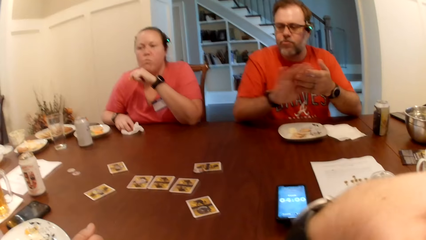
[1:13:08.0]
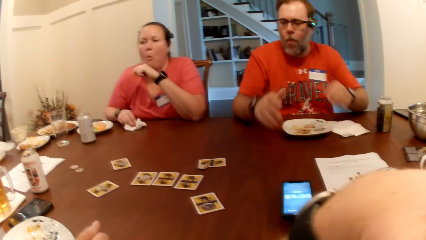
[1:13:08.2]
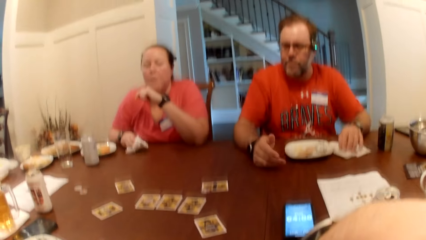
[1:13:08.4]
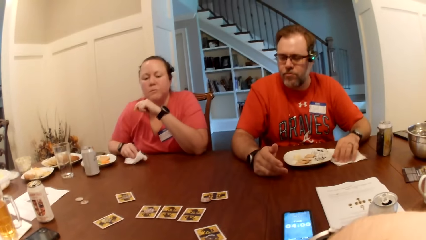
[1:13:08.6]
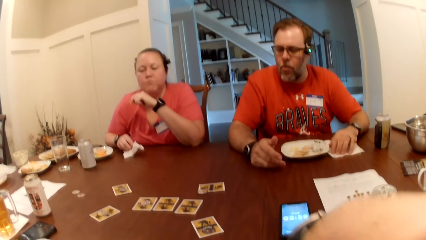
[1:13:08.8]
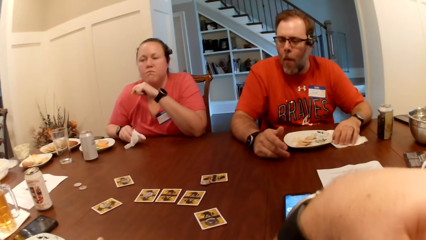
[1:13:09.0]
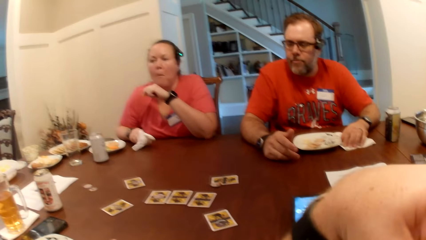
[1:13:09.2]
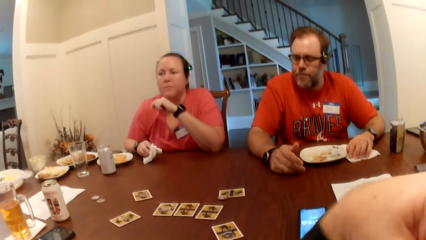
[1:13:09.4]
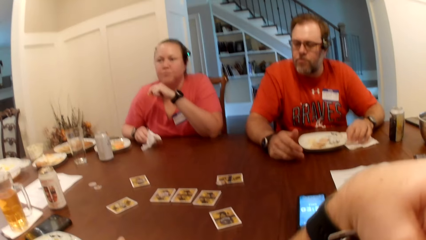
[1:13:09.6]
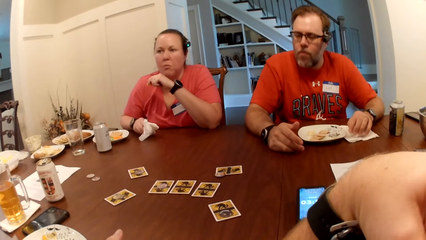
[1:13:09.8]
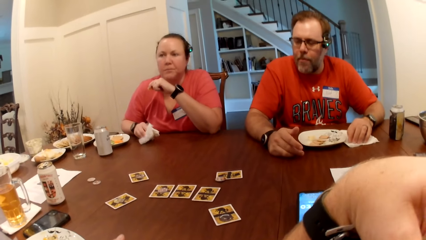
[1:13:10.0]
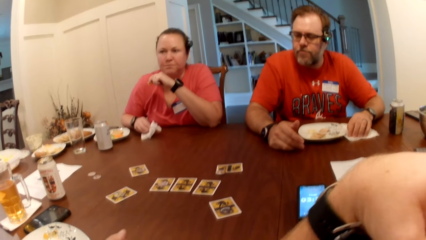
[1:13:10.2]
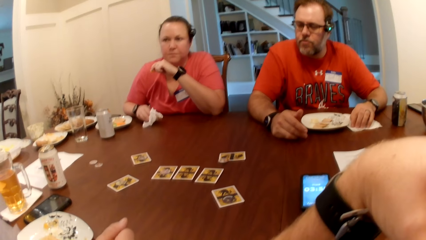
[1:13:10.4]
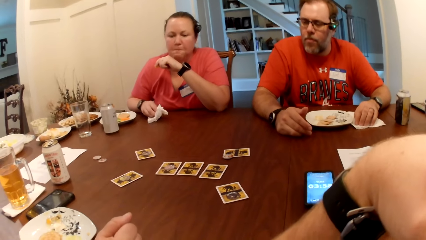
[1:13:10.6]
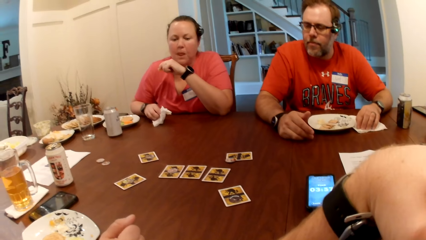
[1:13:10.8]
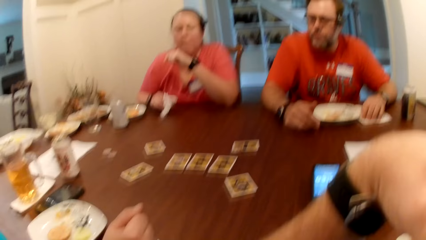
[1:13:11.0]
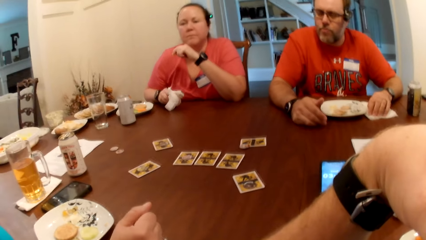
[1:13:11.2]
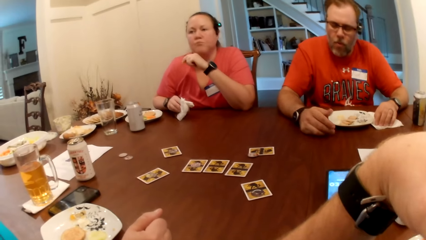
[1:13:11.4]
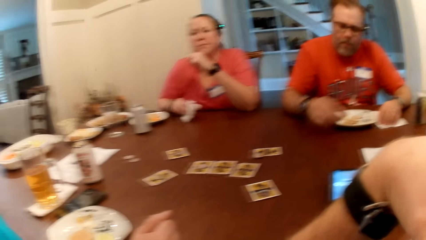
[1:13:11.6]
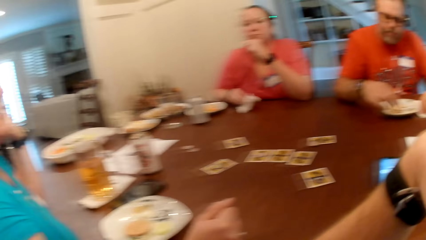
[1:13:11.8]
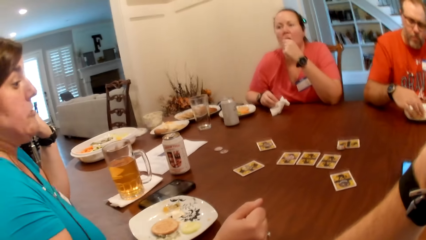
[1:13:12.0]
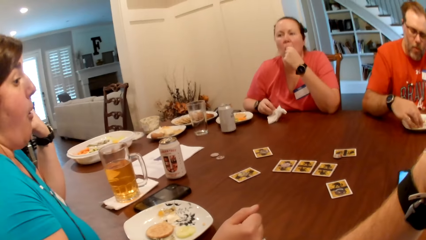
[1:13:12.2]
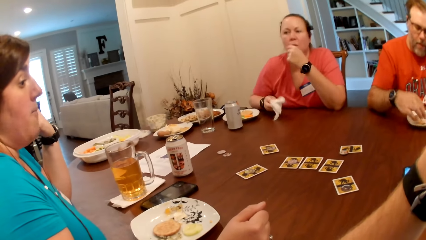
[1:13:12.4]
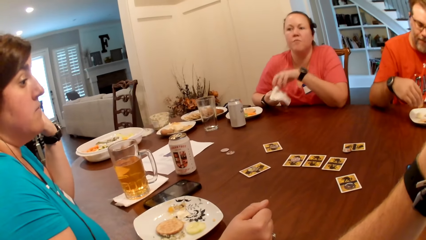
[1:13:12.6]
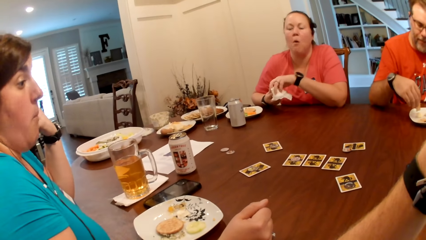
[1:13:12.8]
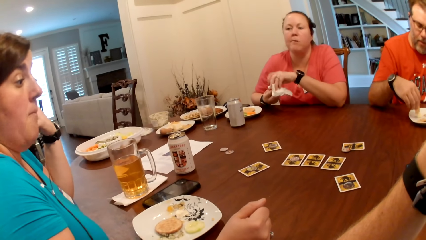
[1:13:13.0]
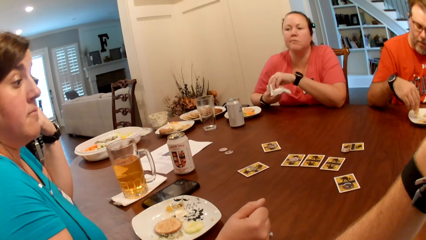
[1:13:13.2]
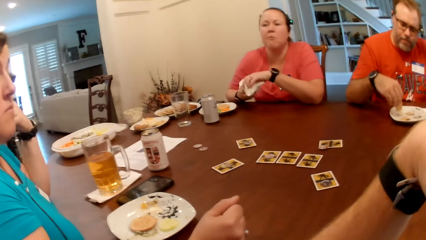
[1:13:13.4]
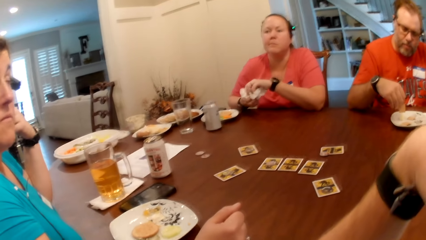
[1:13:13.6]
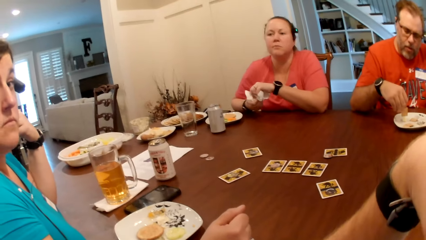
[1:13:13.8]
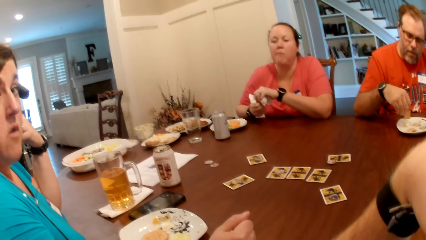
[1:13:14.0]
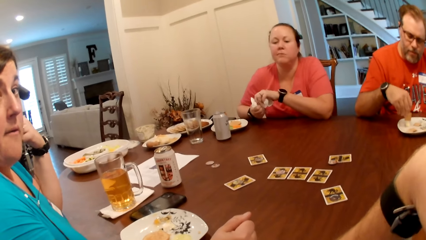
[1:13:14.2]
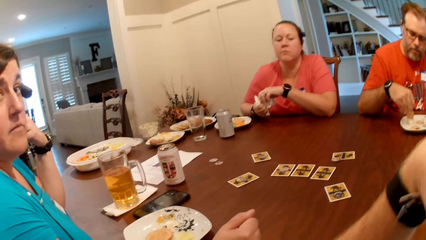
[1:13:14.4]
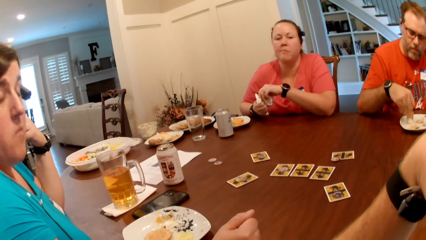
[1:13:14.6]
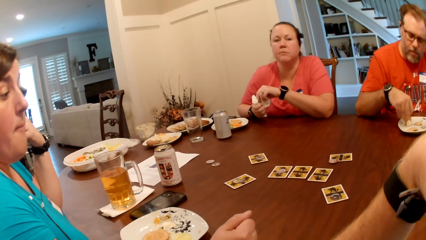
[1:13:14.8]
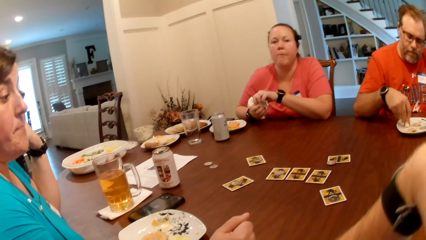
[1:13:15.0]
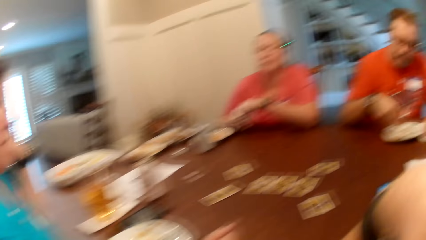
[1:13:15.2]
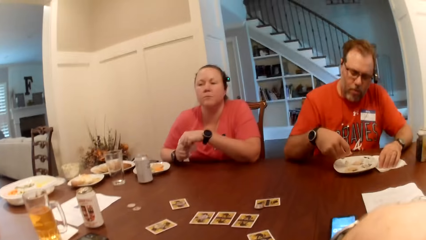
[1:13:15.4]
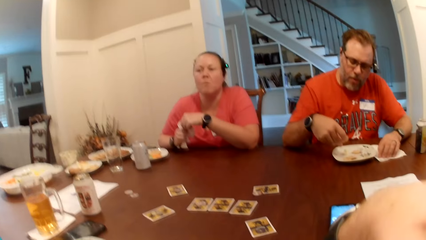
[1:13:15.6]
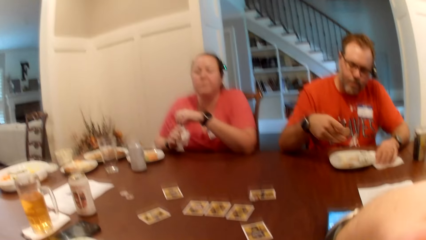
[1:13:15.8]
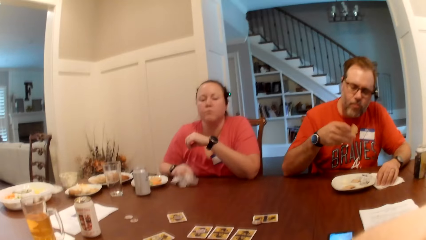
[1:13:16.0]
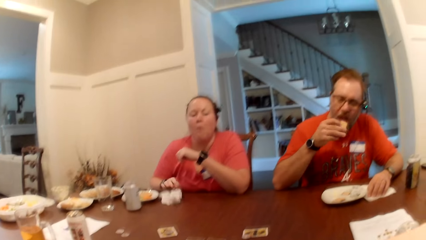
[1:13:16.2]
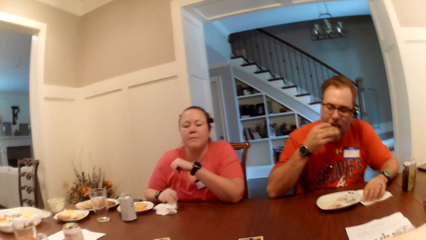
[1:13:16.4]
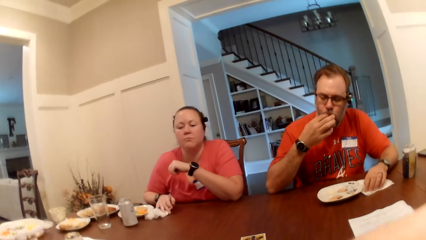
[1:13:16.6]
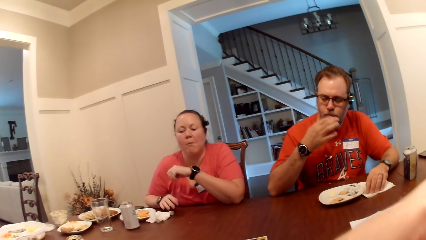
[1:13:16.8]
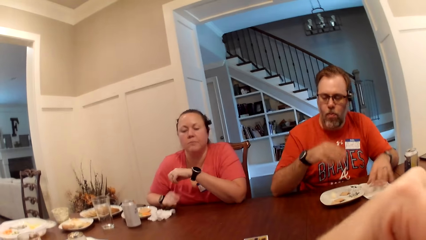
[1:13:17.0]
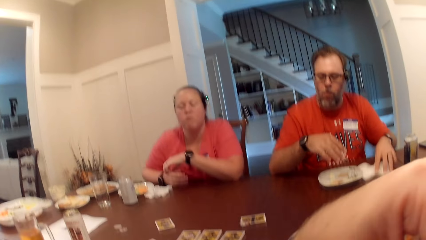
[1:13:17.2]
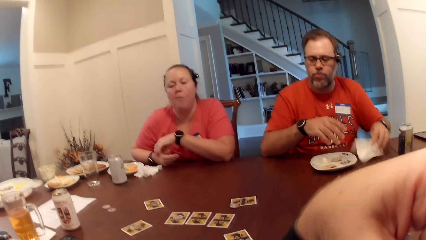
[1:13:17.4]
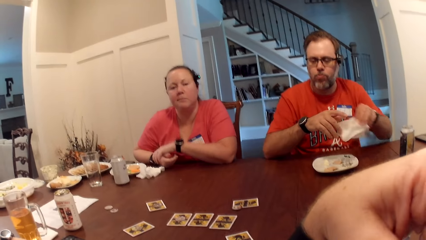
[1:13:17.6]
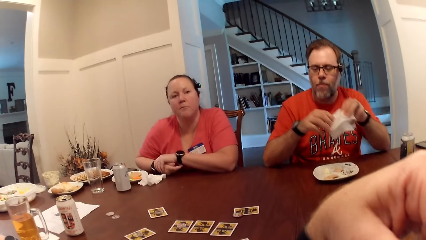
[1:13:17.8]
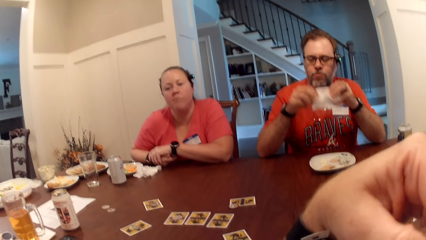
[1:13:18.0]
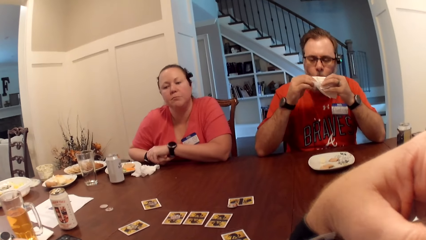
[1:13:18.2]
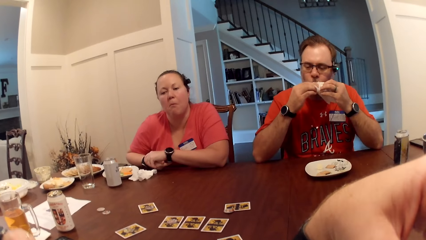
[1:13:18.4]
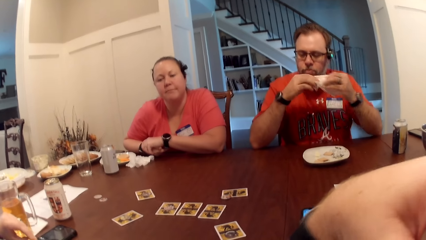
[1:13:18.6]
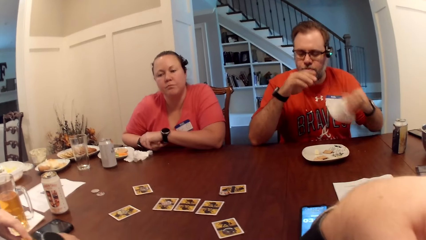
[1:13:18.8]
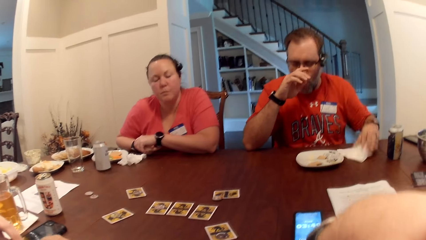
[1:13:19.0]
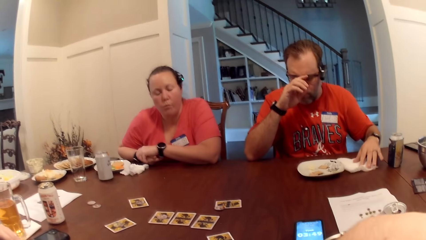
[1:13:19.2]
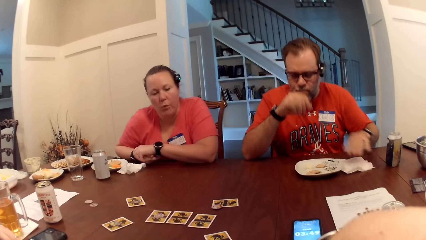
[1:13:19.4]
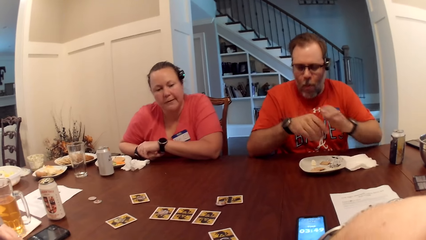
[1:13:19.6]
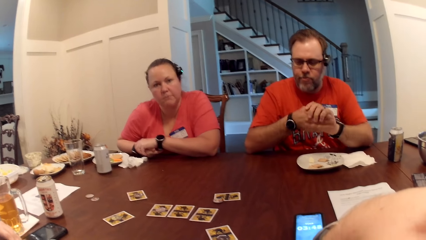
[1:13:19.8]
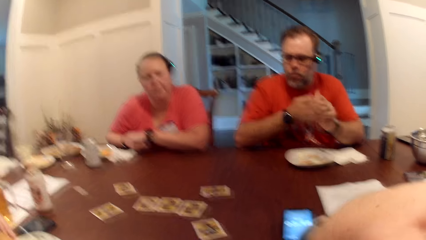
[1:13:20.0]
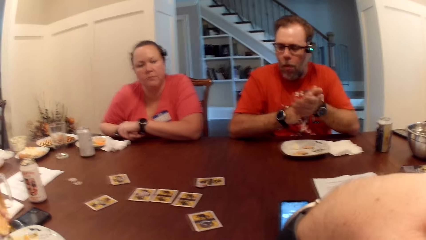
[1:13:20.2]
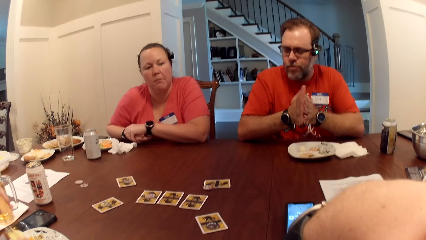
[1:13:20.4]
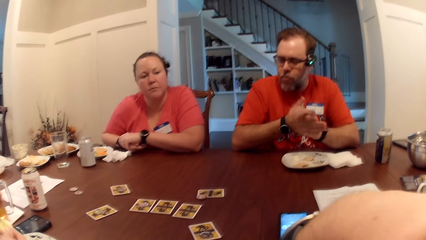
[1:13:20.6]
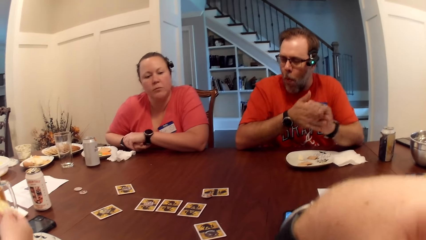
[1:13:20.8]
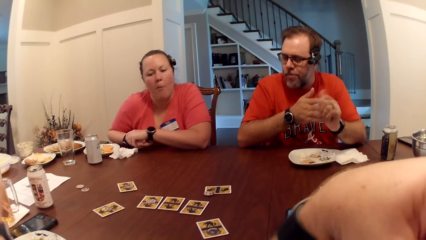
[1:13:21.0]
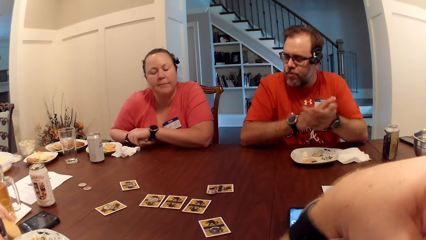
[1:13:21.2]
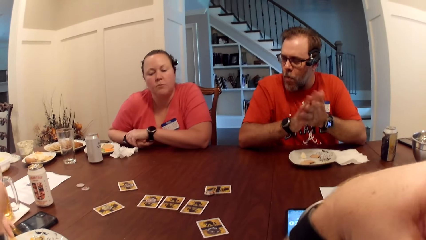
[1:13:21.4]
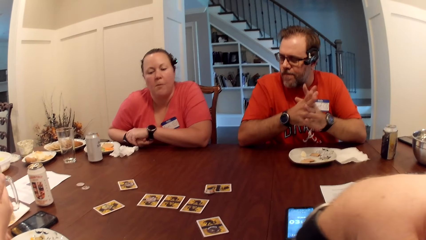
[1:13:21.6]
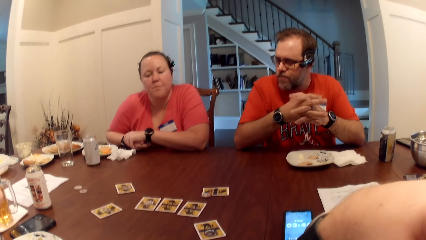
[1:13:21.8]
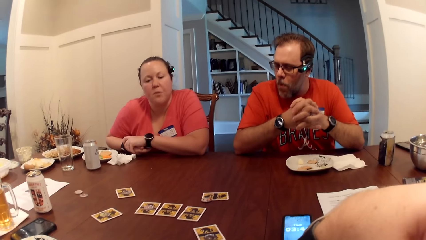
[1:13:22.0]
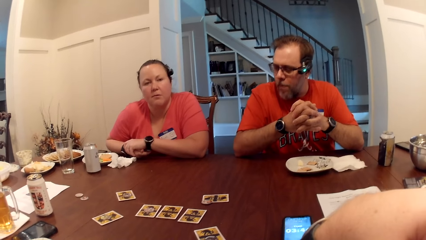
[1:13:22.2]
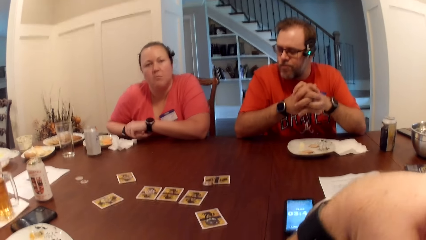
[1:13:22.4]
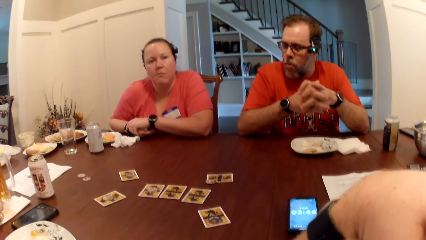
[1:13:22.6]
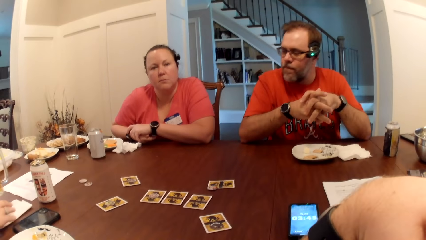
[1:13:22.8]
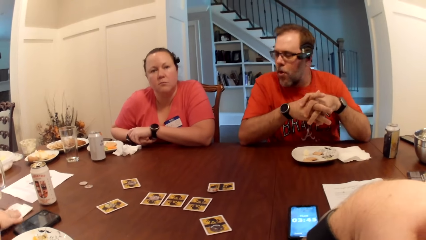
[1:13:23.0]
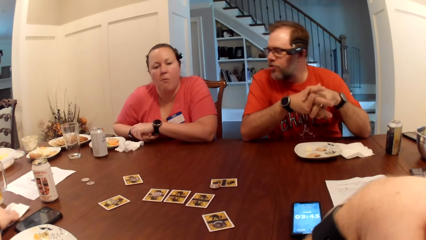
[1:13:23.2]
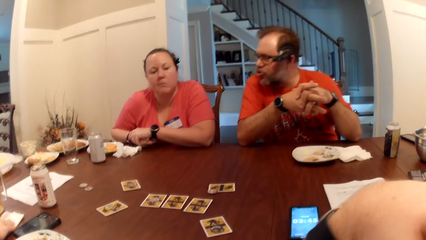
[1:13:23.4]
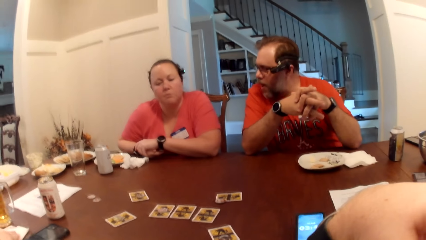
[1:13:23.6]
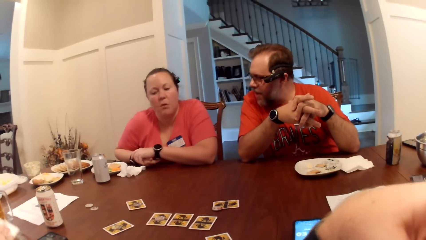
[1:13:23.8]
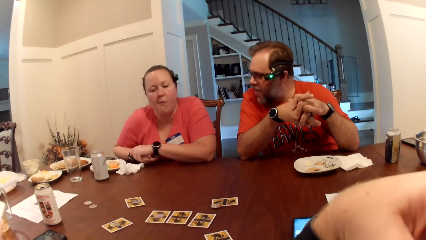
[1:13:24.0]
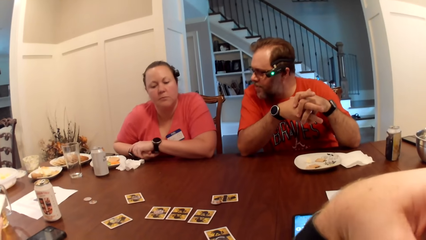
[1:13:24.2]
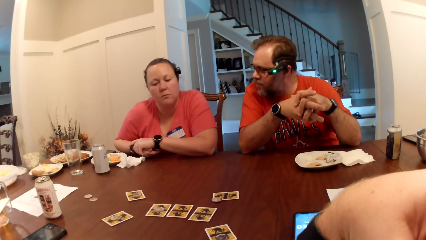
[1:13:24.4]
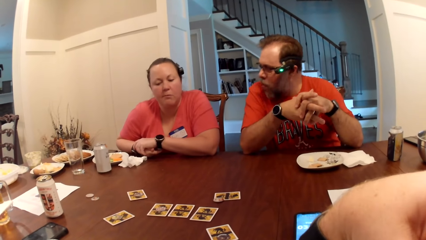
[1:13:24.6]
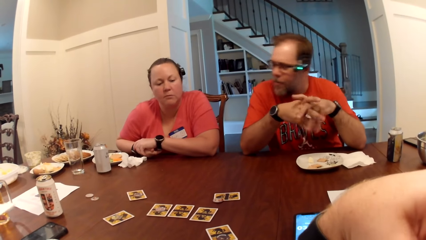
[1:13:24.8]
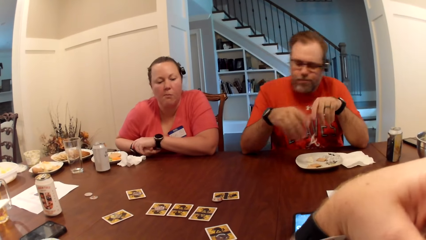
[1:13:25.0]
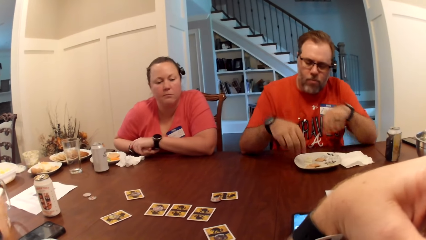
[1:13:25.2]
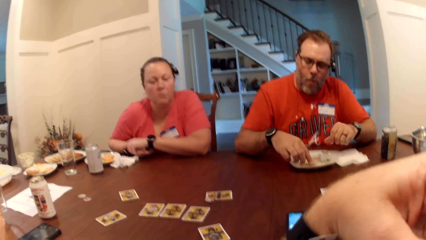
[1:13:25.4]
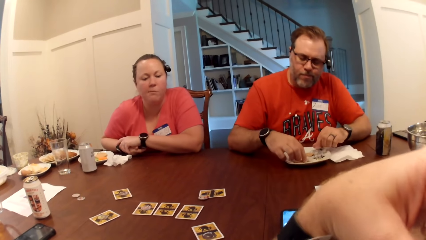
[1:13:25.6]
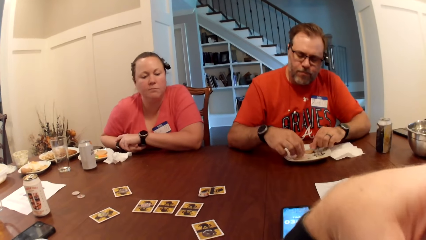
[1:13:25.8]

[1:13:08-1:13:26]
A man picks up a biscuit from the plate with his right hand. A woman picks up the tissue paper from the table with her right hand and cleans both hands on the tissue. Another woman eats snacks. The man scoops cream with the biscuit in his right hand. The other woman interacts with another man. The first woman drops the tissue on the table with her right hand. The first man puts the biscuit in his mouth with his right hand. The first woman shifts the tissue on the table with her right hand. The first man picks up the tissue paper from the table with his left hand, holds the tissue with his right hand, cleans his mouth with the tissue in both hands, puts the tissue paper on the table with his left hand, adjusts his eyeglasses with his right hand, and rubs his palms together. A third woman picks up a glass cup from the table with her left hand and shifts a tissue paper on the table with her right hand. The other man interacts with someone. The third woman puts the glass cup on the table with her left hand and picks up the tissue from the table with her right hand. The first man interacts with someone. The first man picks up a biscuit from the plate with his right hand.
